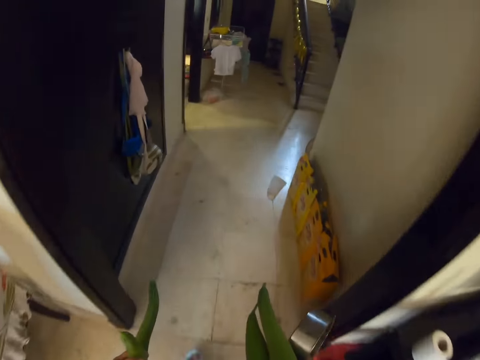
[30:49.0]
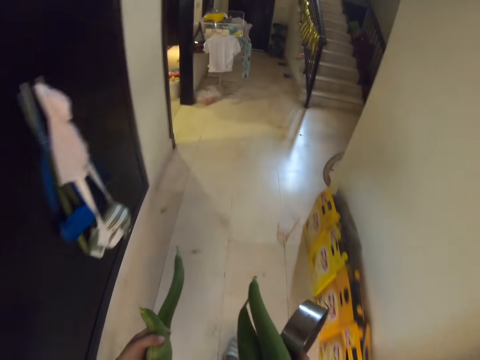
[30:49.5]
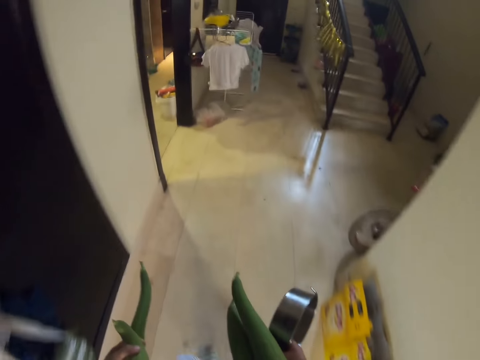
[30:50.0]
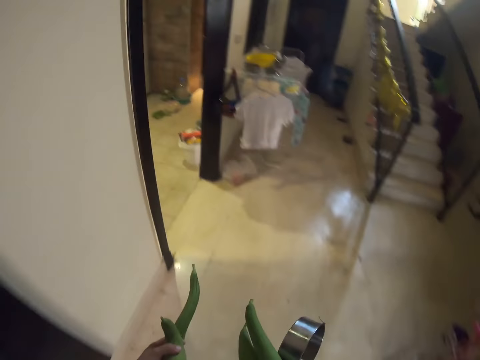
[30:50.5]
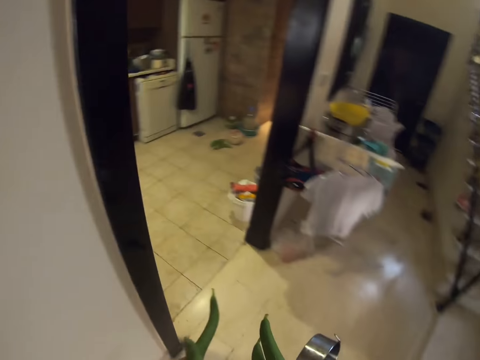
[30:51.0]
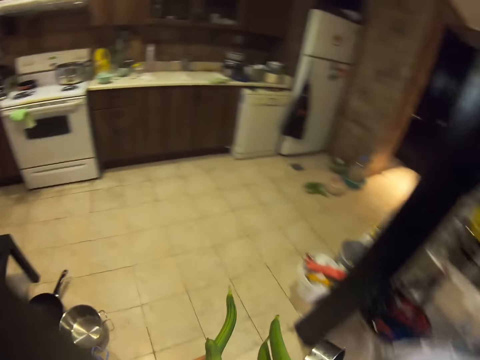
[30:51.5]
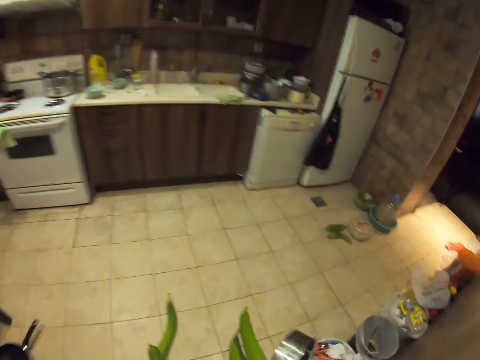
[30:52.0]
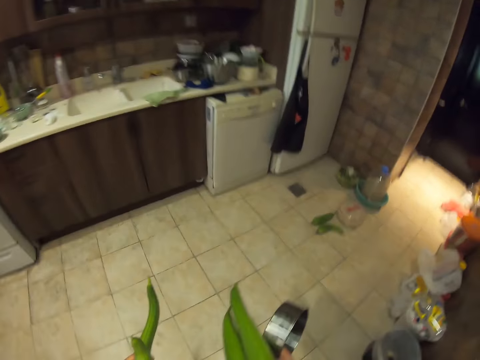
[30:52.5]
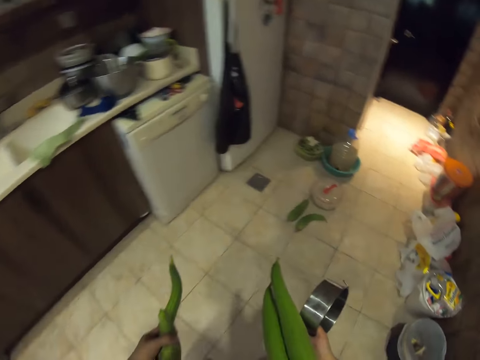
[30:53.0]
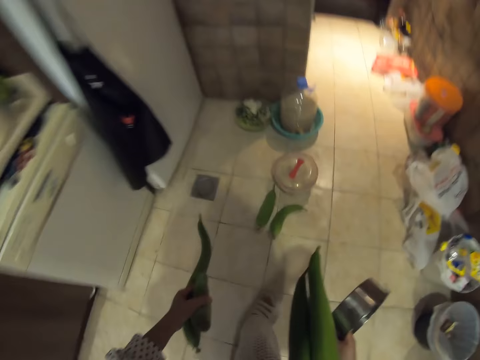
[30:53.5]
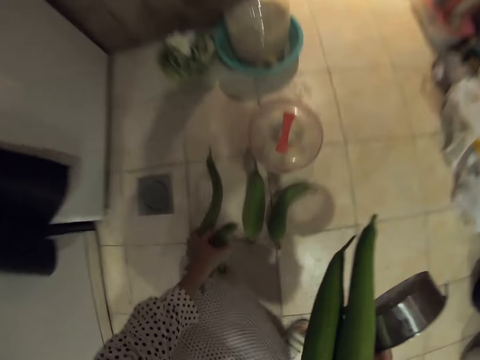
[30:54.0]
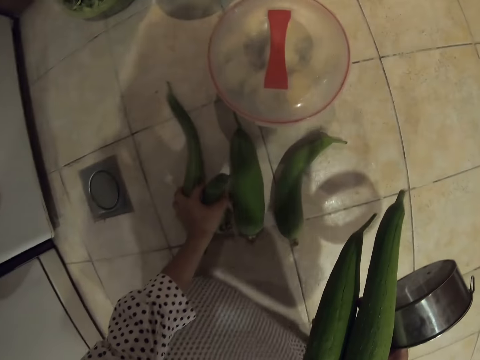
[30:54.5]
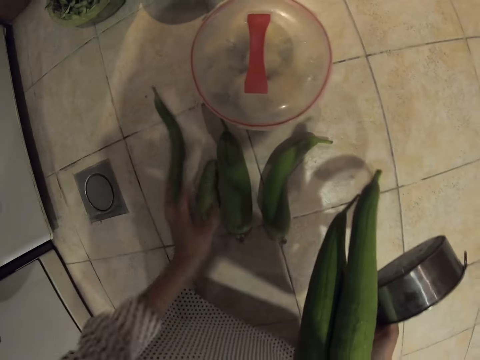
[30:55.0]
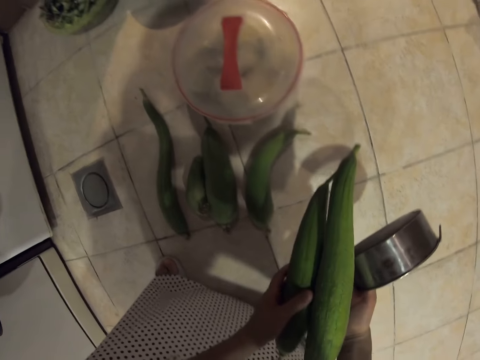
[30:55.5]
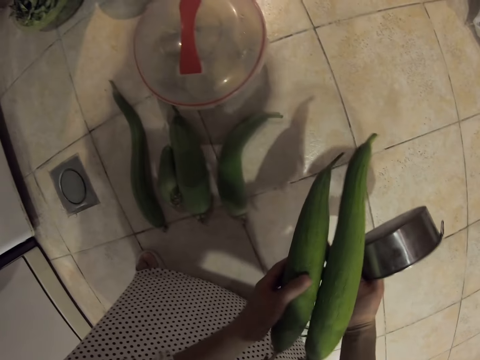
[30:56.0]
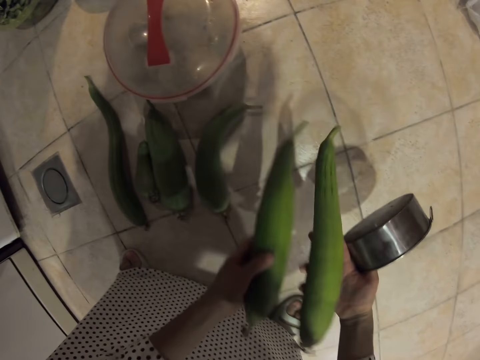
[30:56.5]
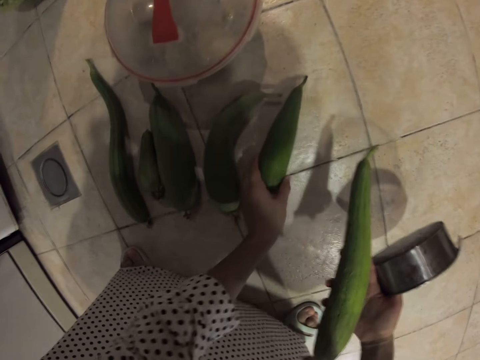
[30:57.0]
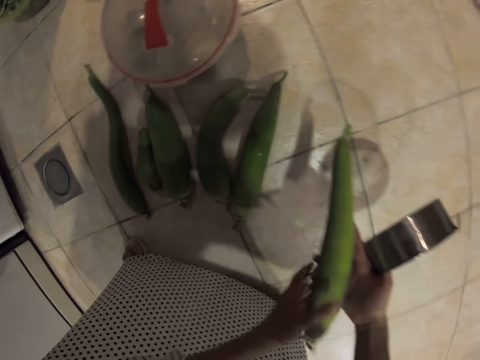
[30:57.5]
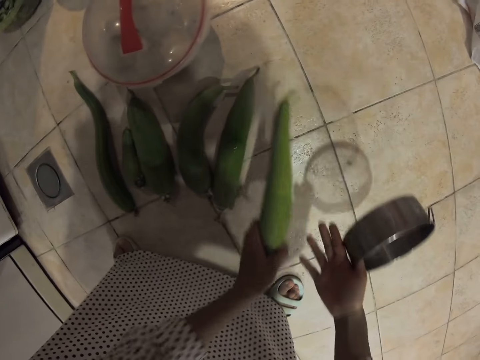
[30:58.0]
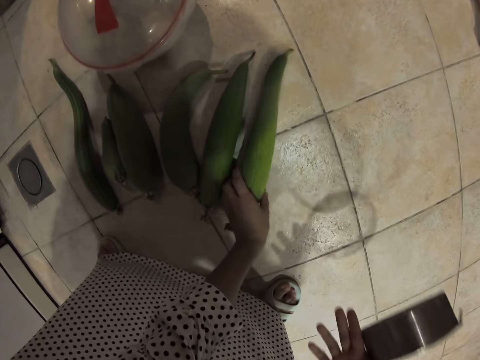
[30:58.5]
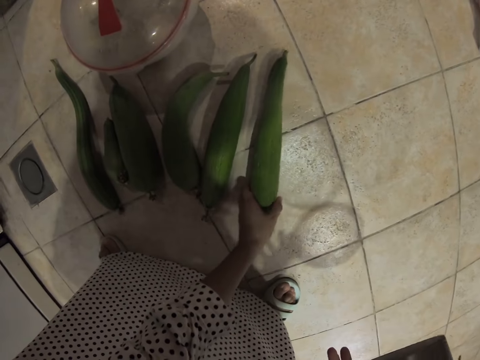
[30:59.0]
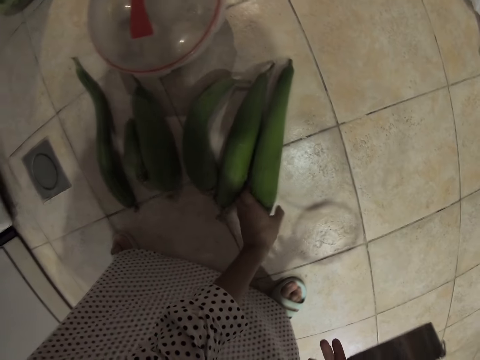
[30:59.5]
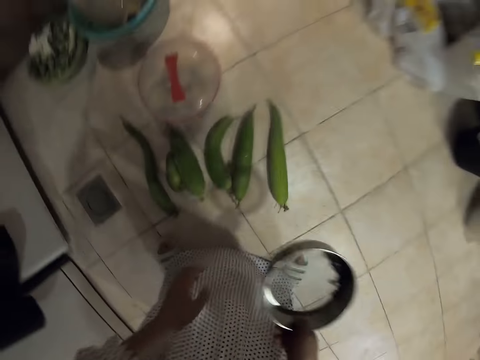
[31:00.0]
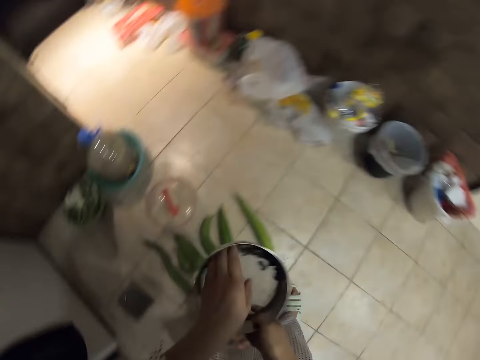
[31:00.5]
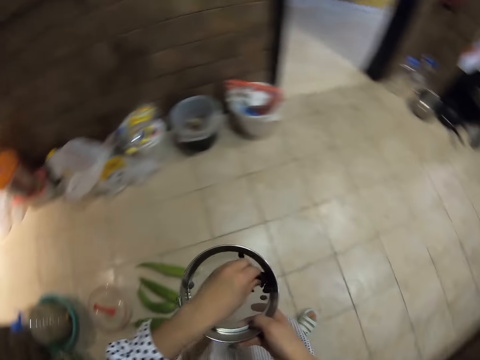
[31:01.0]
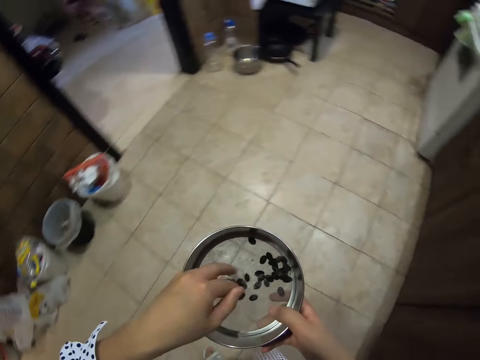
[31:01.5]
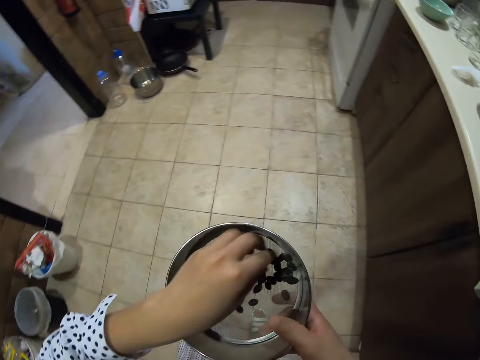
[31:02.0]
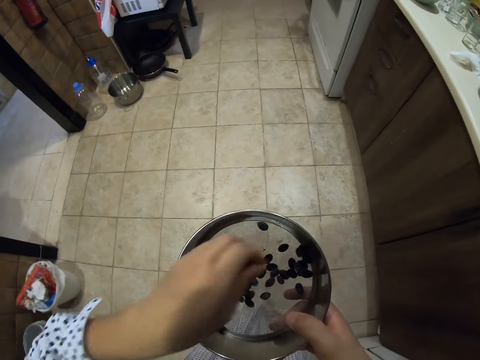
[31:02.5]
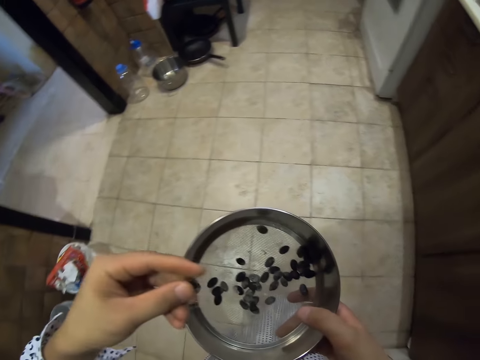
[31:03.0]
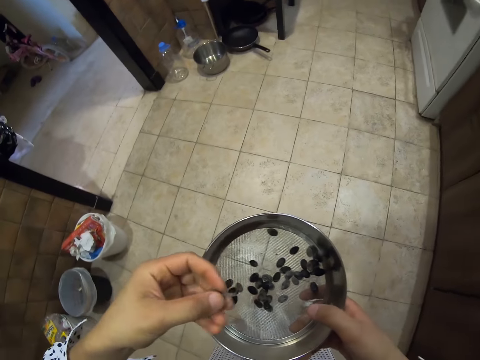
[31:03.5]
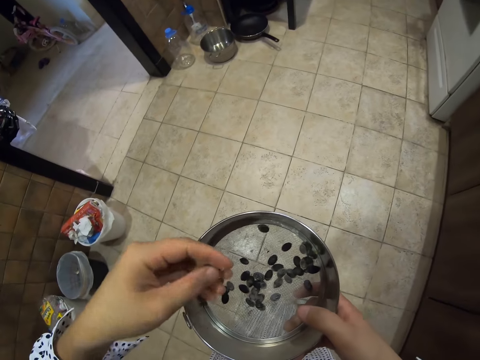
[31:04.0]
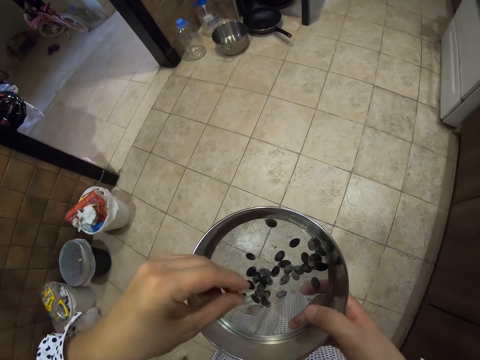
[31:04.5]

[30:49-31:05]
The camera wearer moves inside the kitchen. They put cucumbers down. They take a cucumber. They put the cucumber down. They take the cucumber. They put the cucumber down. They touch something.

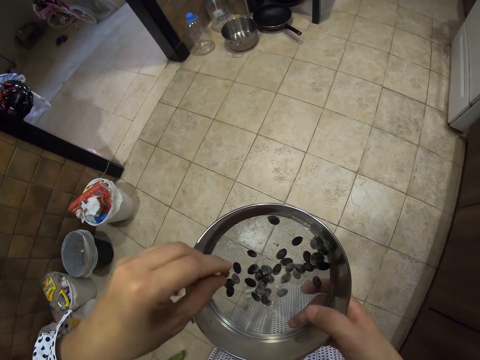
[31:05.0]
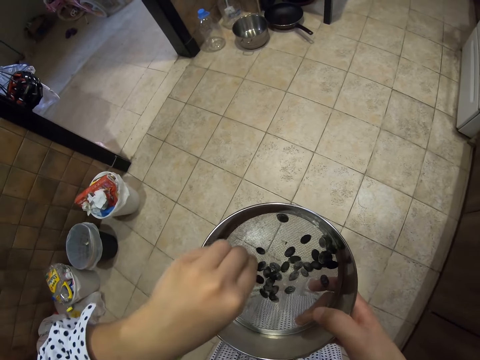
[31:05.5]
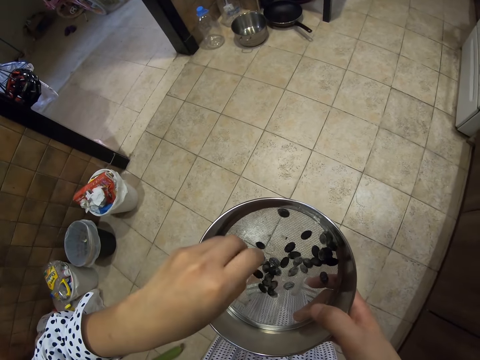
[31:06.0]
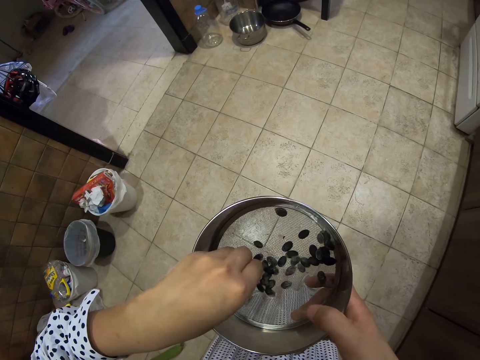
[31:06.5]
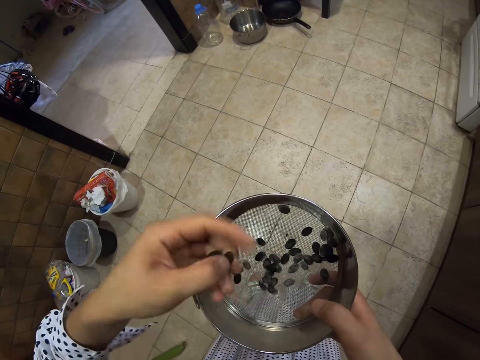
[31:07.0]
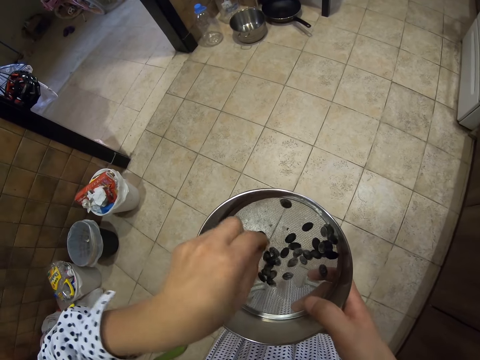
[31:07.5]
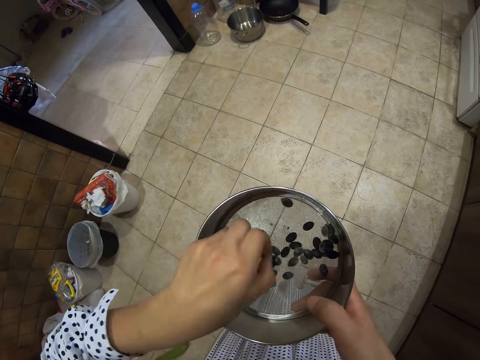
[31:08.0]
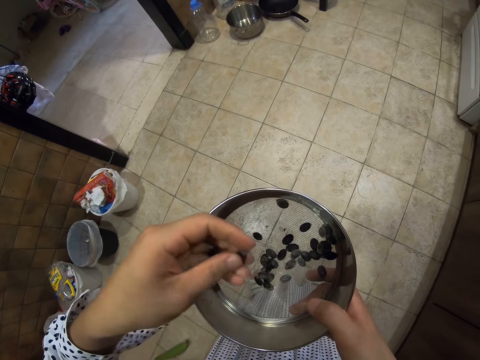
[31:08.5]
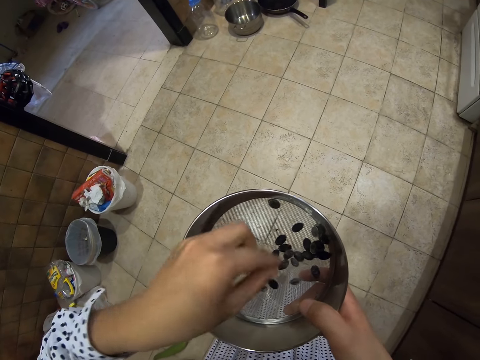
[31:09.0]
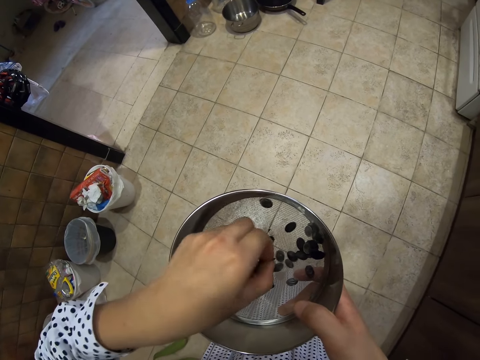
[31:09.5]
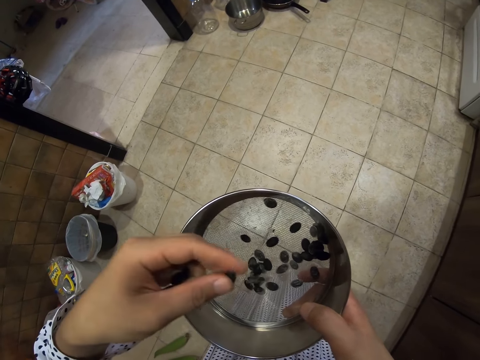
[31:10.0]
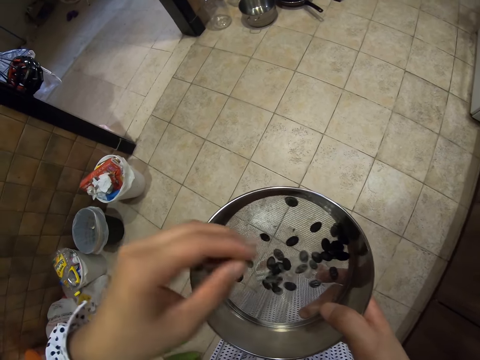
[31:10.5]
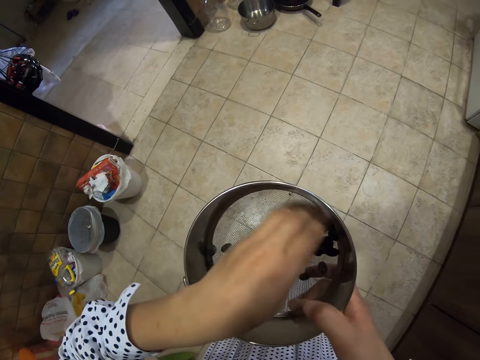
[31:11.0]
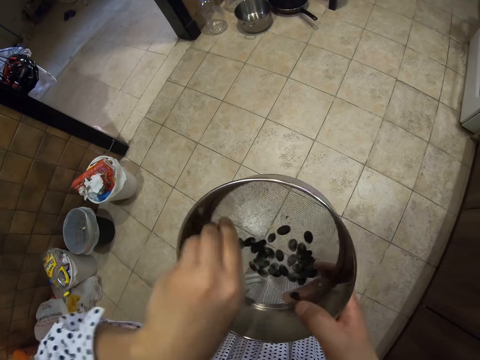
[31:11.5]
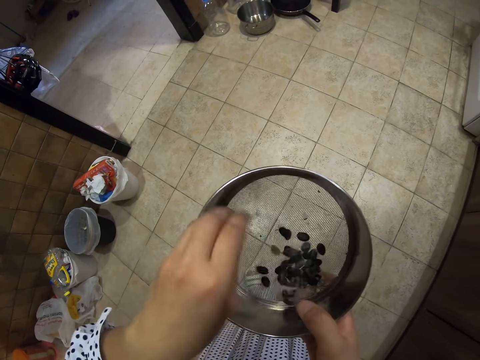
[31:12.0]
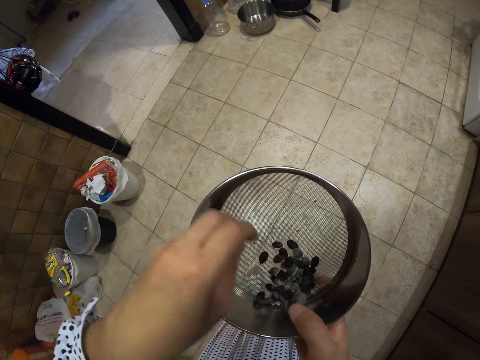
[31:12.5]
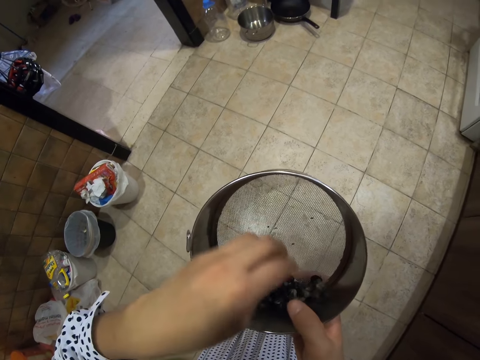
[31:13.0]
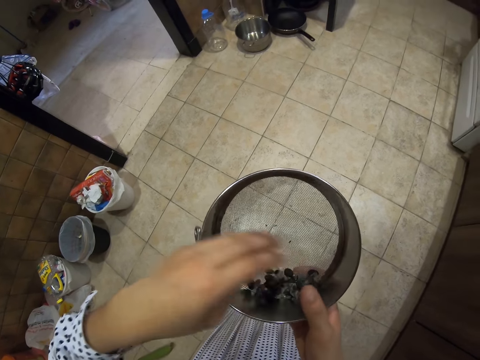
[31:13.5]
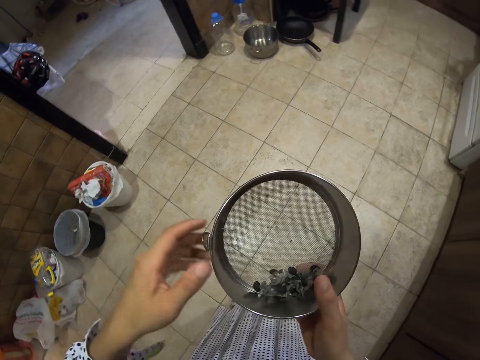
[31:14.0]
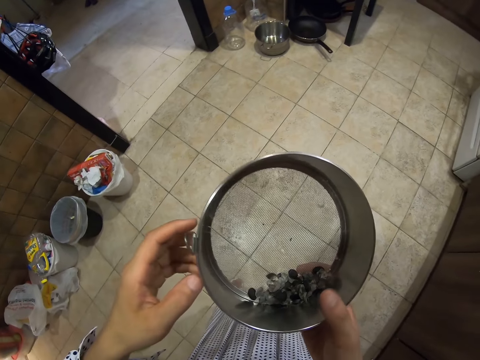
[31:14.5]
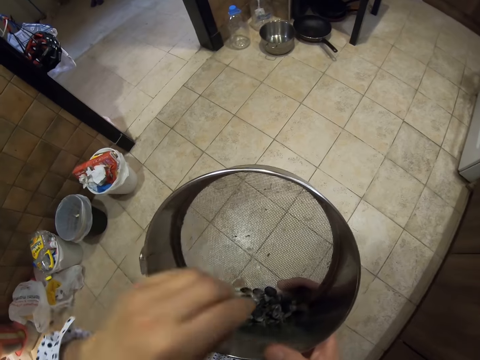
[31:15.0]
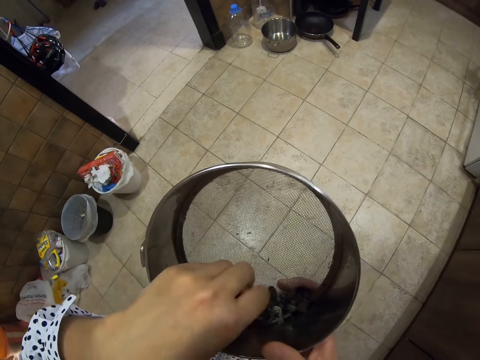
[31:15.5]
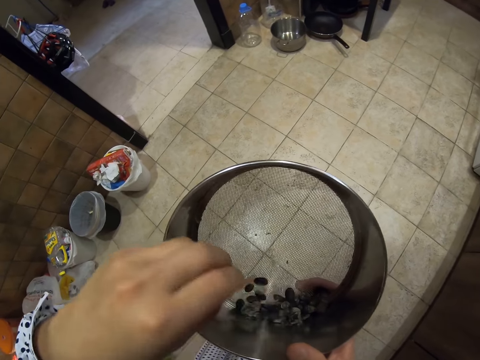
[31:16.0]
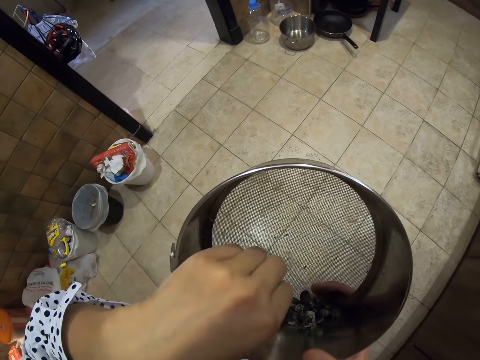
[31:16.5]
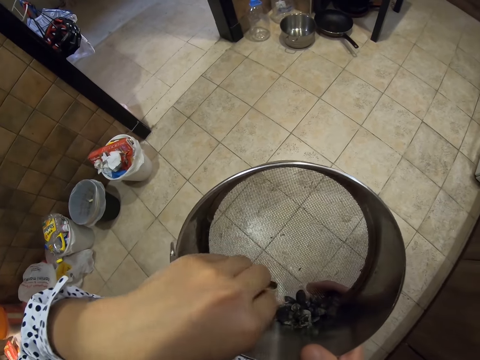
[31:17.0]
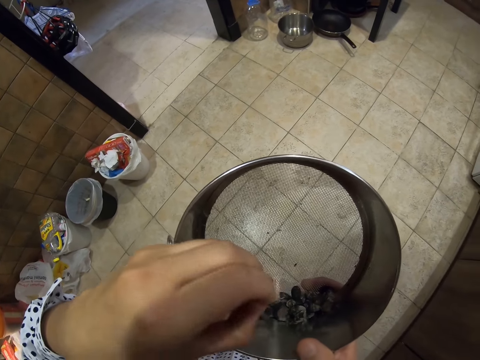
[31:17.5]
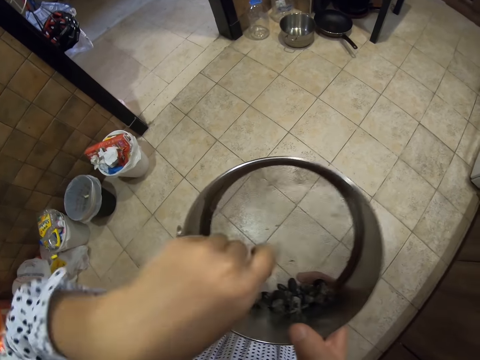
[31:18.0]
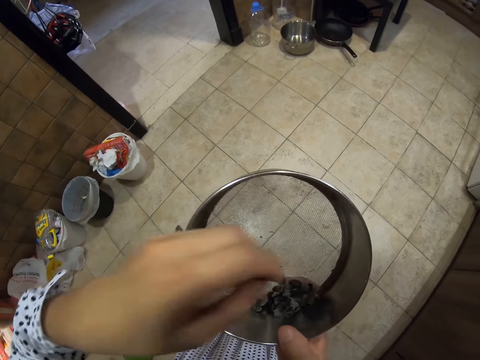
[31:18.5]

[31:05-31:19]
The camera wearer touches something.
